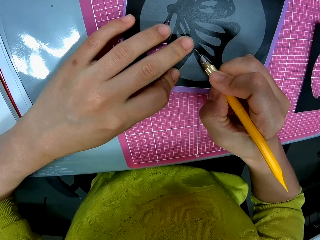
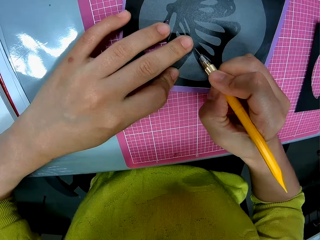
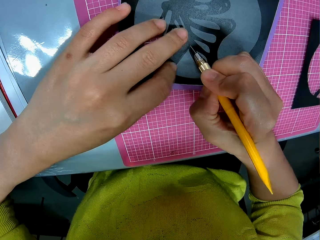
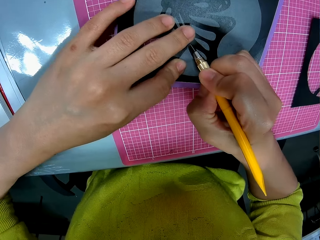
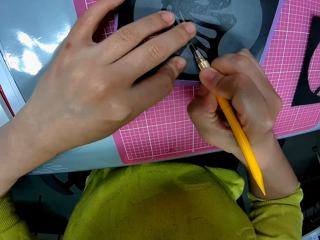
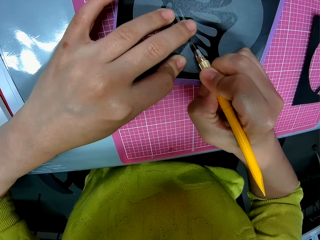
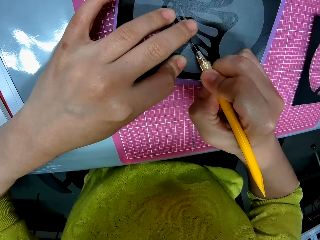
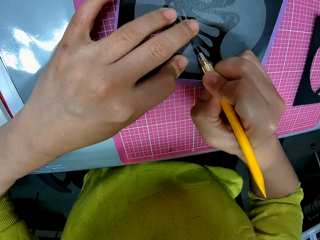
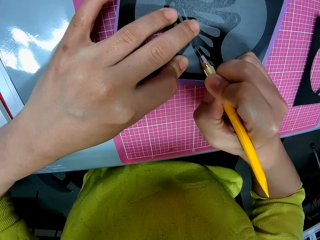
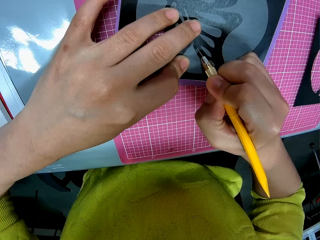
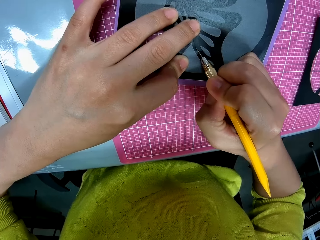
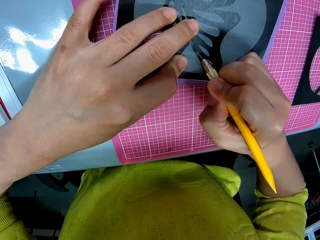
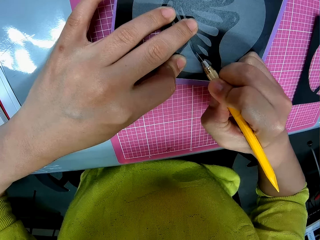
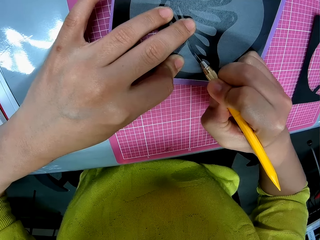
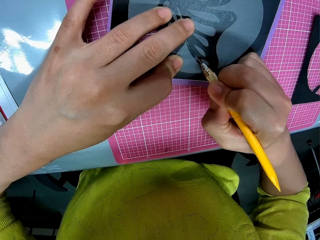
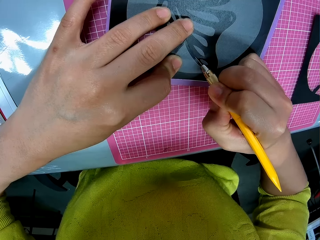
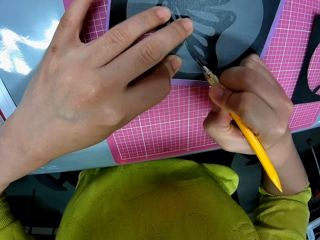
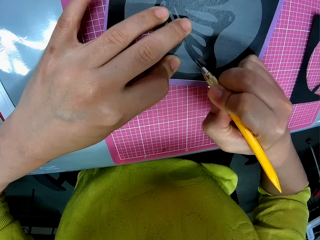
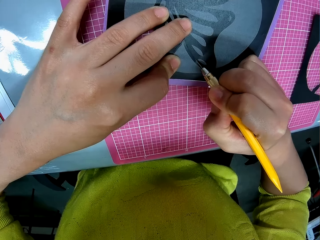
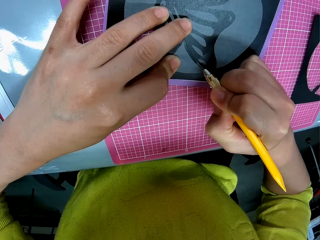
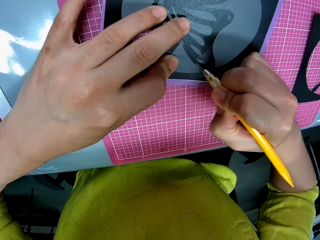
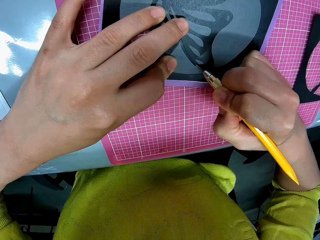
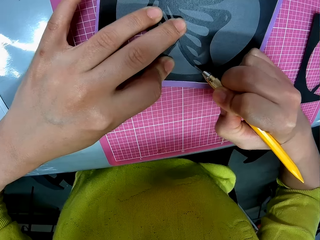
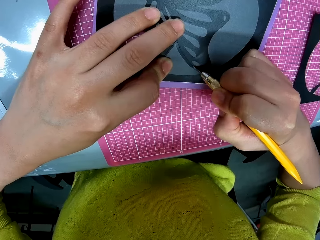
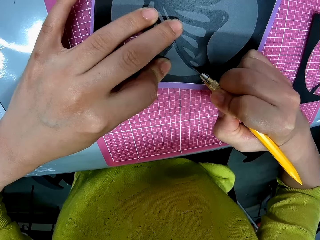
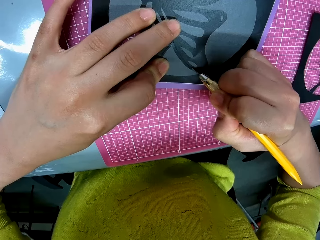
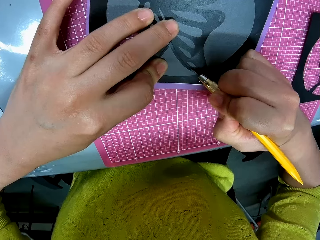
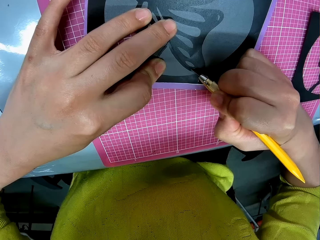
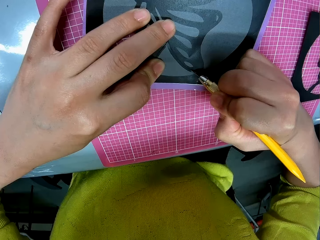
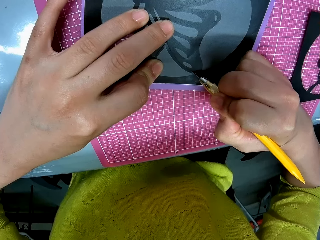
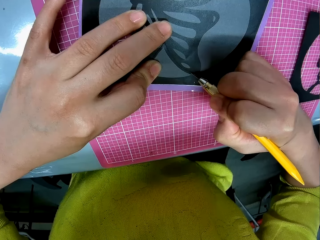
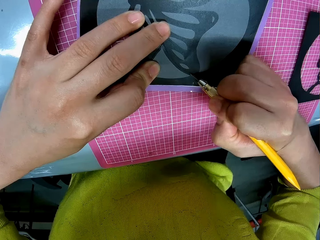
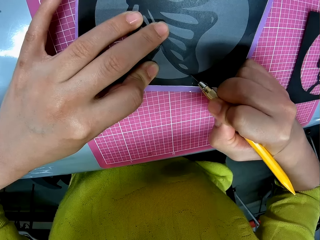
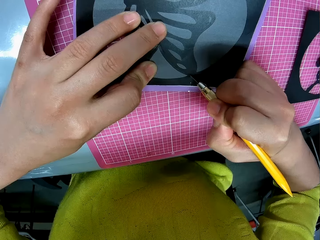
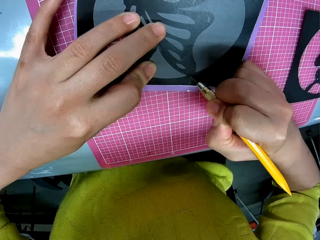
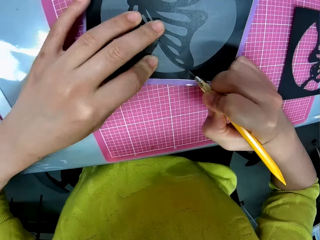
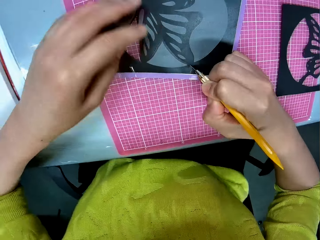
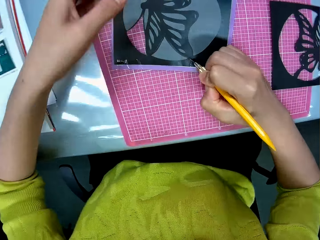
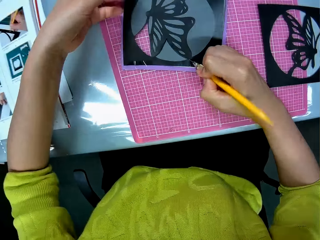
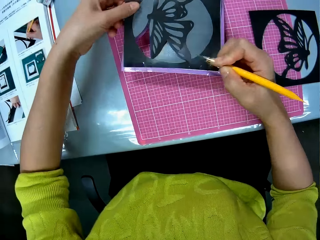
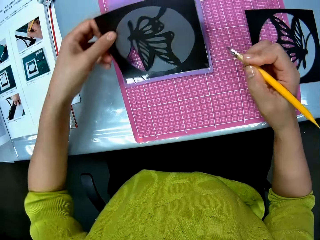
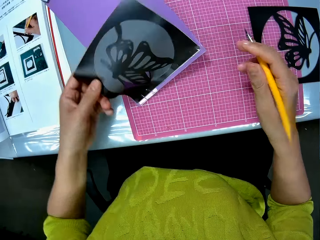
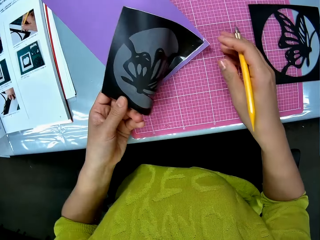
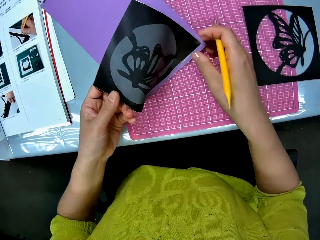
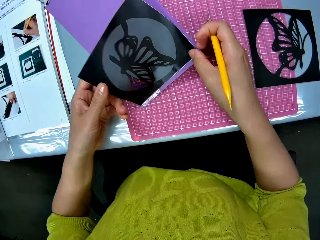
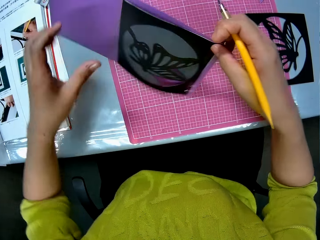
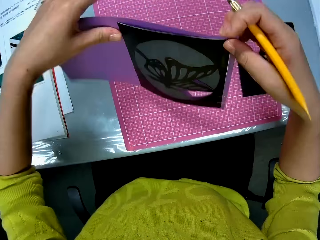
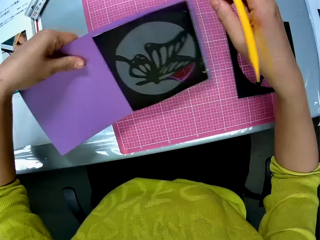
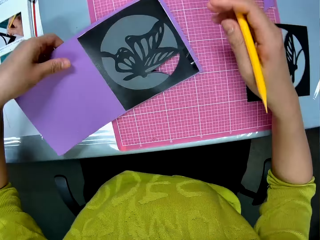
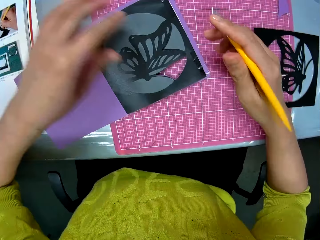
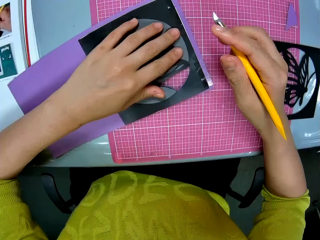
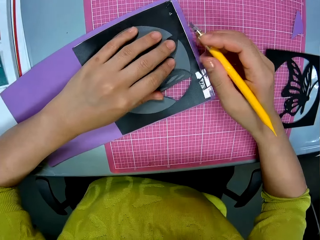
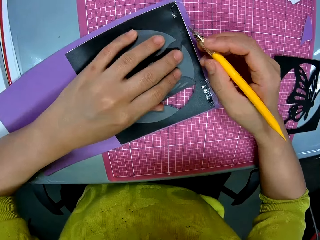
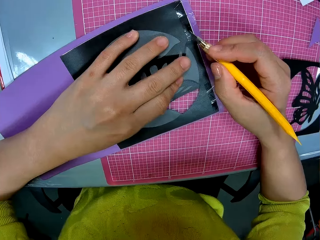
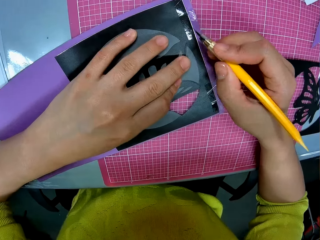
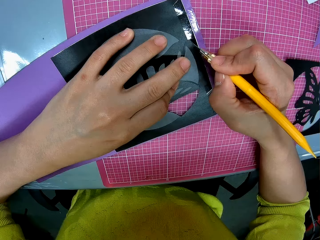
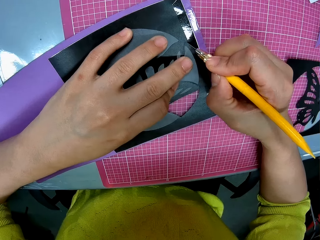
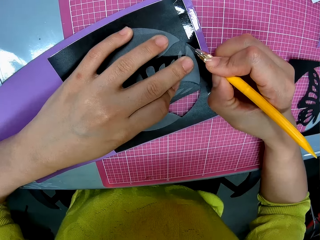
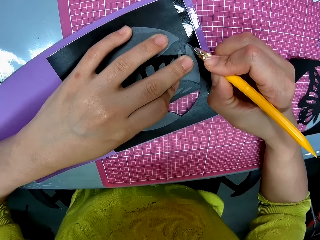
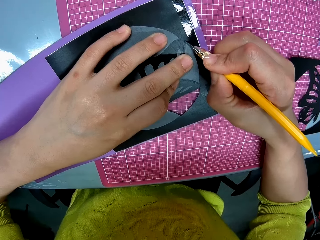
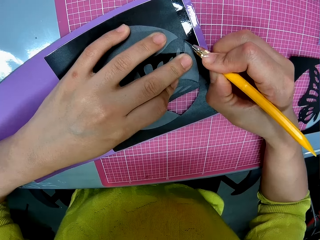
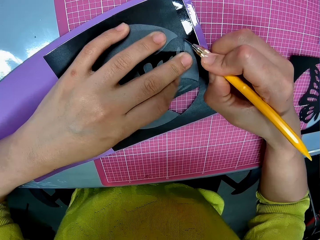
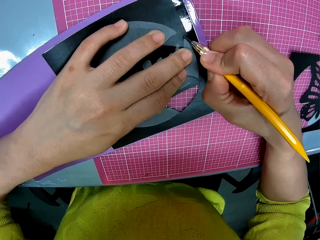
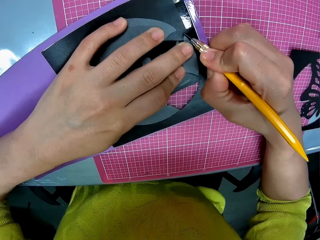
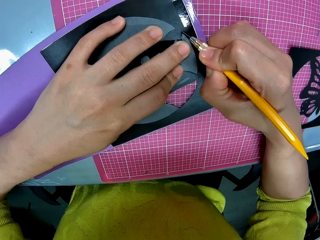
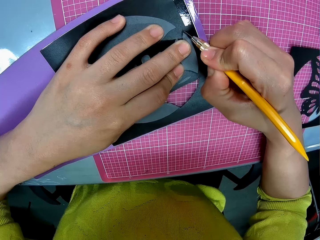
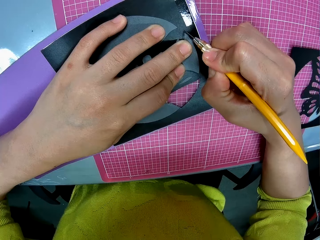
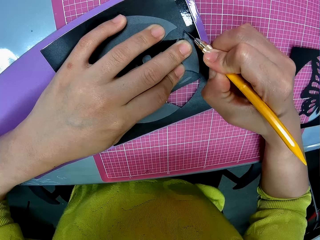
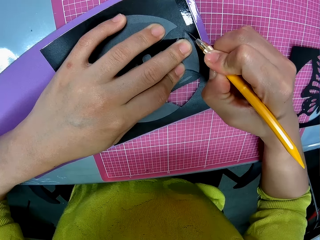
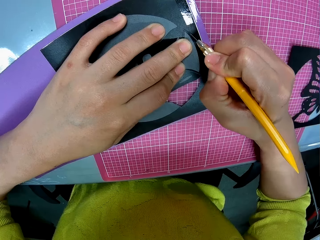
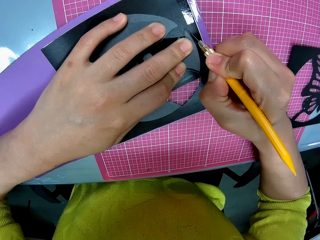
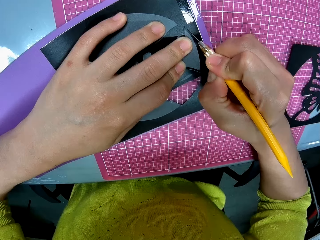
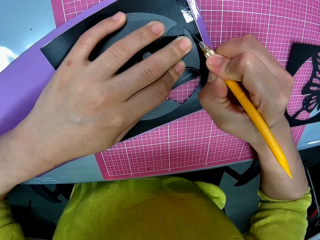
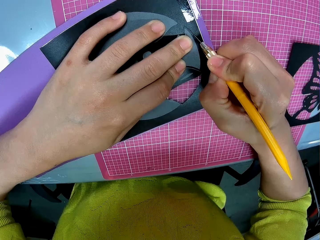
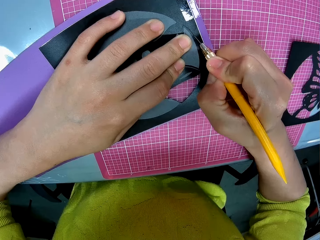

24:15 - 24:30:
The camera wearer cuts the craft on the craft paper with the pen cutter. They adjust the card stock. They turn the craft paper on the cutting sheet. They cut the craft on the craft paper with the pen cutter.

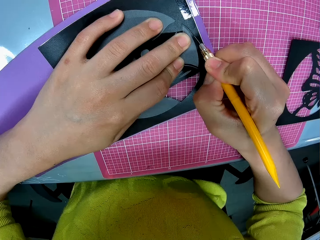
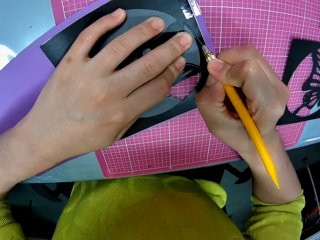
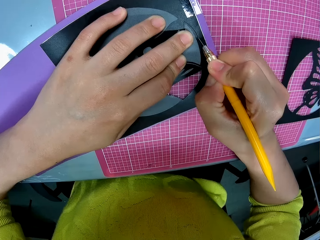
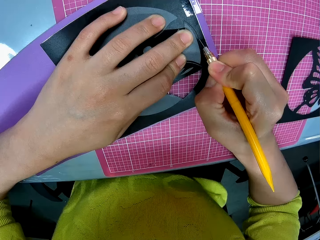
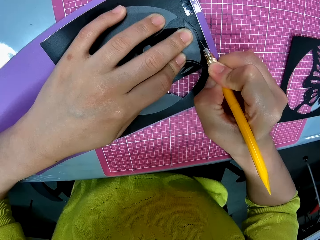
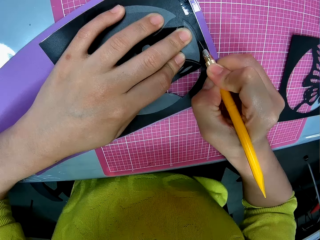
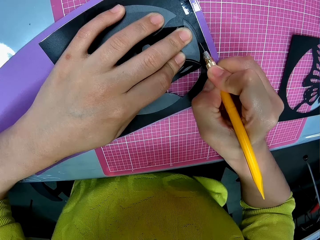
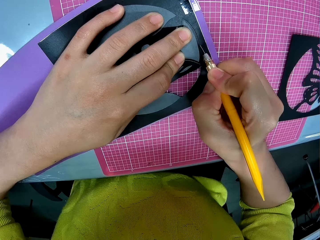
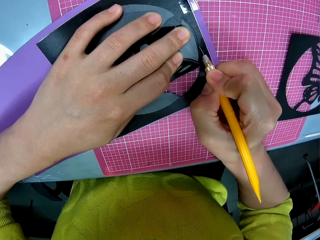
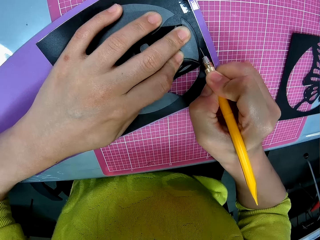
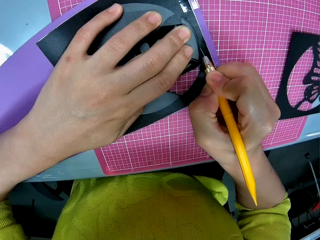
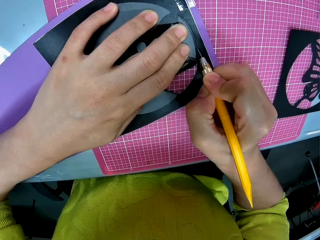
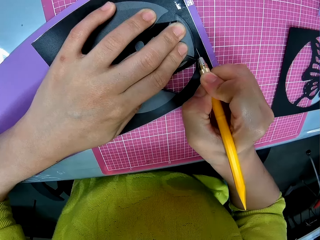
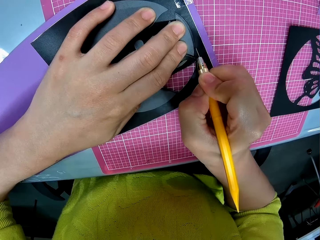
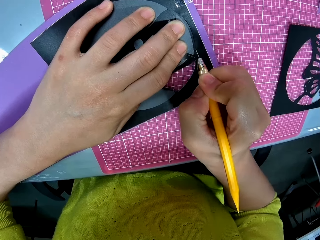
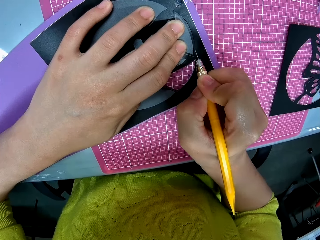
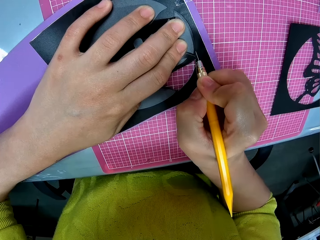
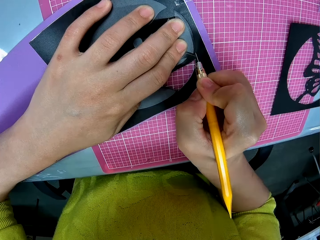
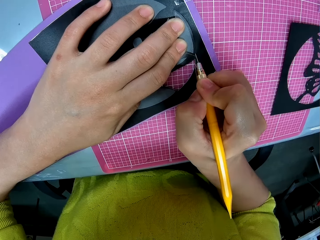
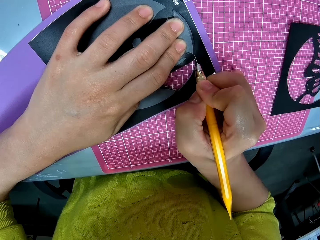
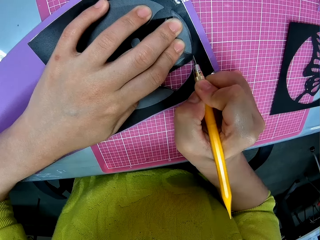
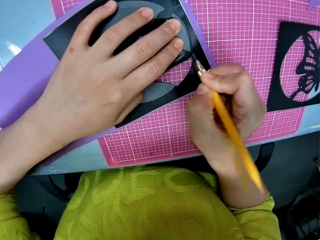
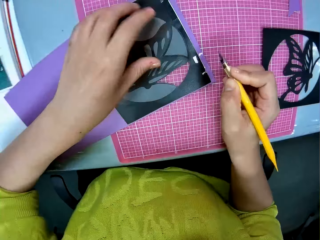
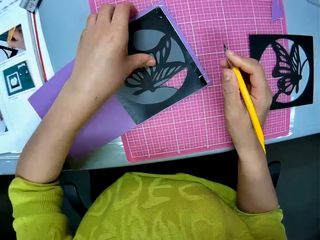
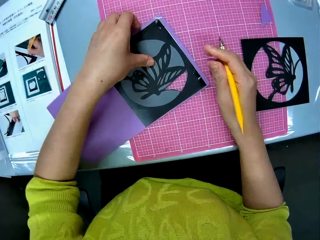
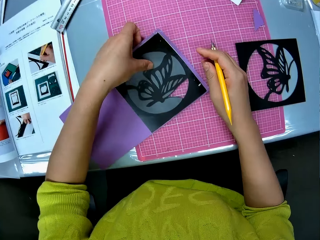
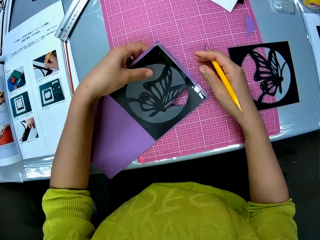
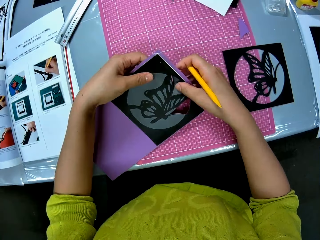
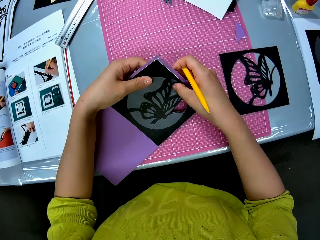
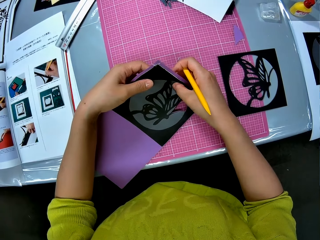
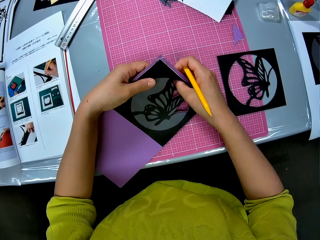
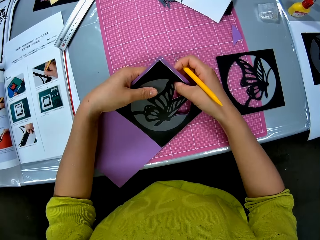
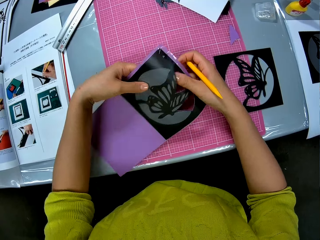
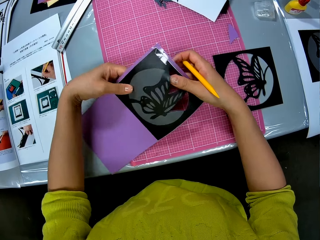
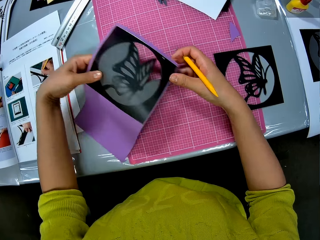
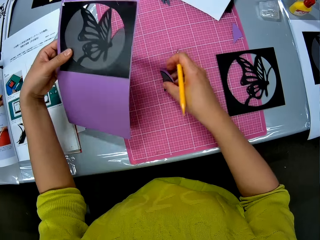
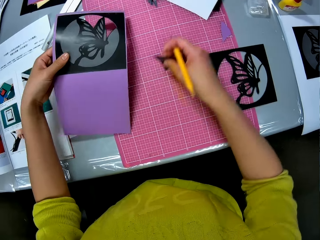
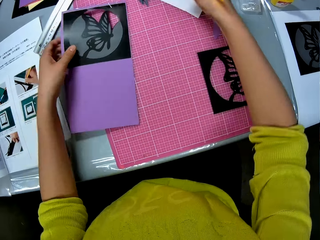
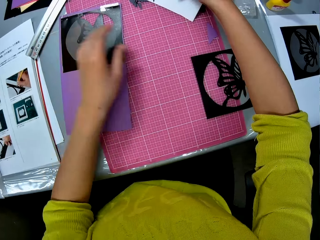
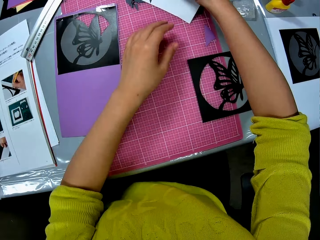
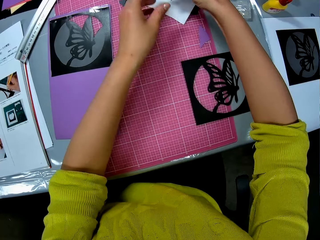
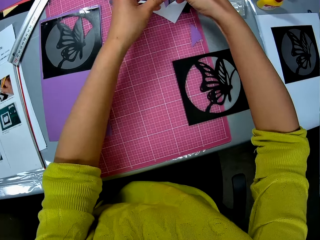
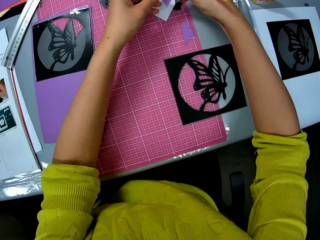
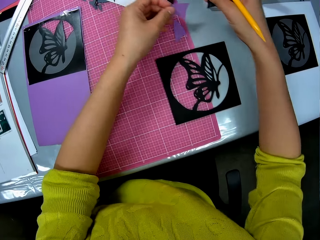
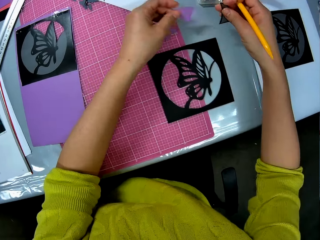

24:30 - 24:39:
The camera wearer adjusts the card stock. They lift the craft paper on the cutting sheet. They detach the craft from the craft paper. They move the craft from the cutting sheet towards the white sheet on the cutting sheet. They pick up the cut pieces of card stock and place the card stock on the cutting mat. They split the craft into two.
